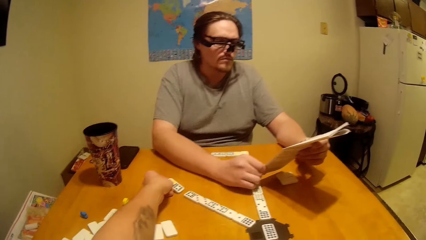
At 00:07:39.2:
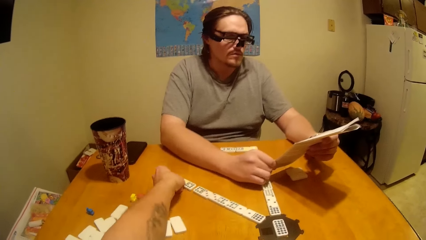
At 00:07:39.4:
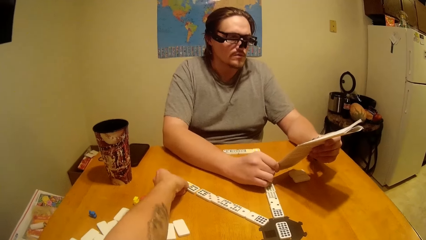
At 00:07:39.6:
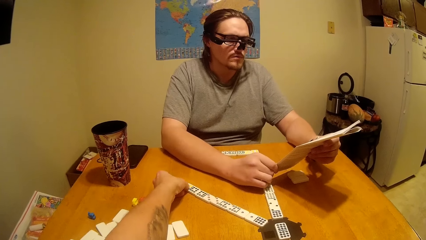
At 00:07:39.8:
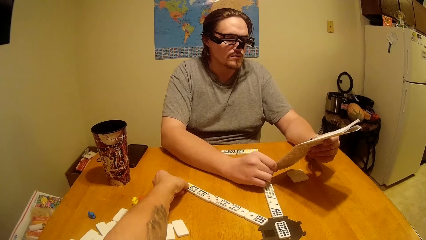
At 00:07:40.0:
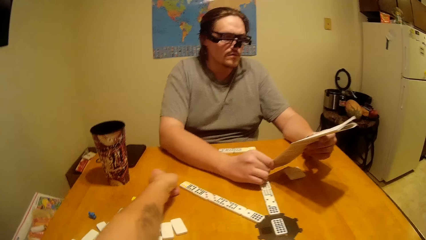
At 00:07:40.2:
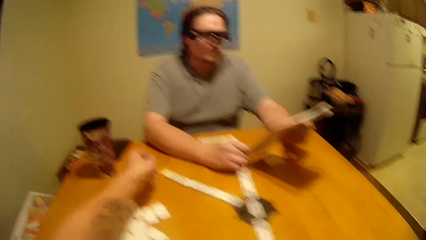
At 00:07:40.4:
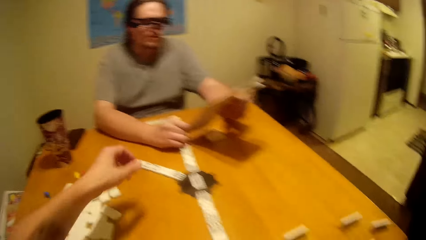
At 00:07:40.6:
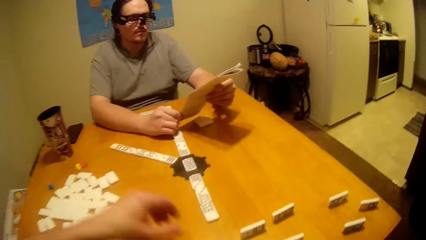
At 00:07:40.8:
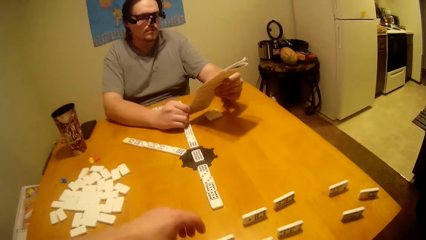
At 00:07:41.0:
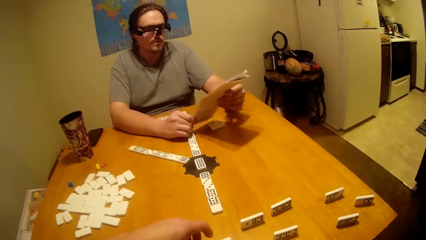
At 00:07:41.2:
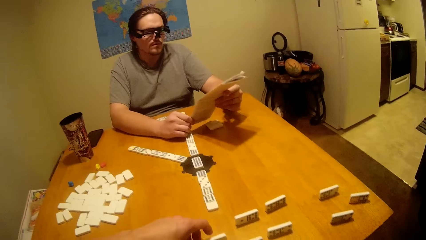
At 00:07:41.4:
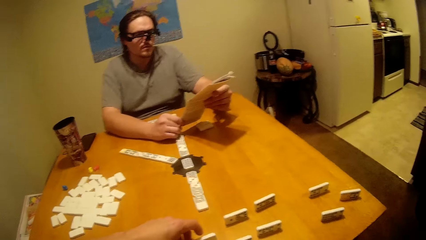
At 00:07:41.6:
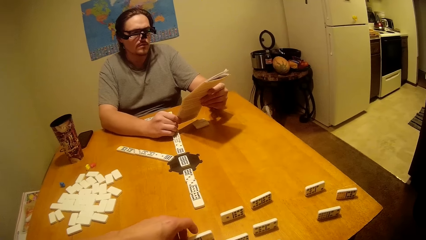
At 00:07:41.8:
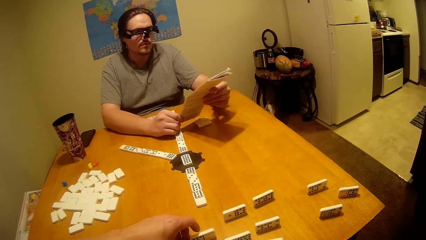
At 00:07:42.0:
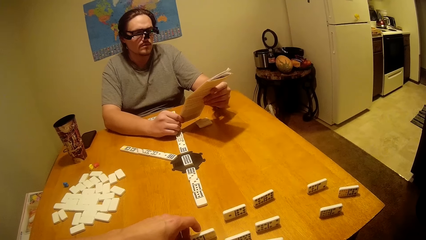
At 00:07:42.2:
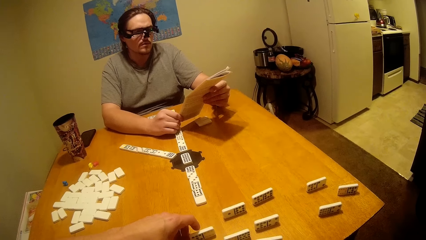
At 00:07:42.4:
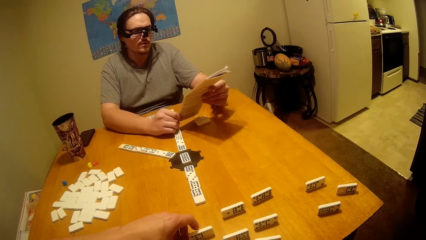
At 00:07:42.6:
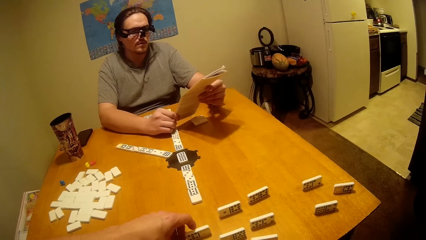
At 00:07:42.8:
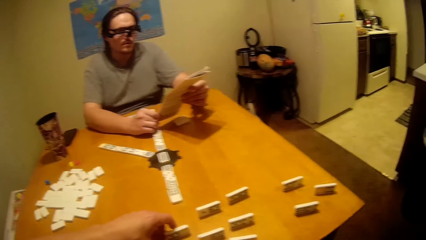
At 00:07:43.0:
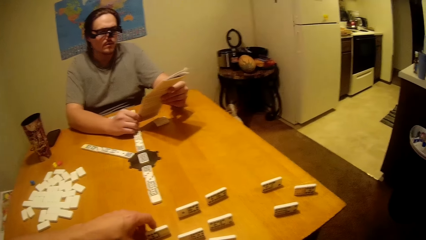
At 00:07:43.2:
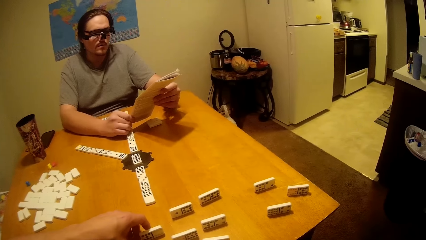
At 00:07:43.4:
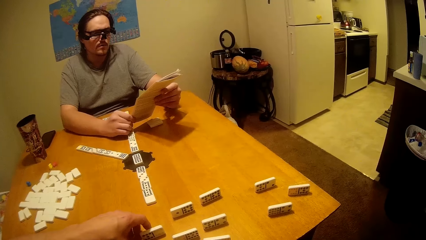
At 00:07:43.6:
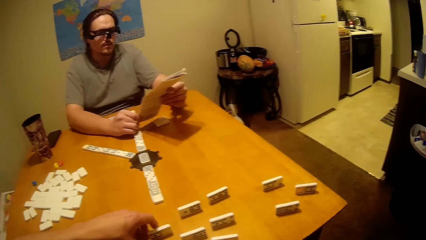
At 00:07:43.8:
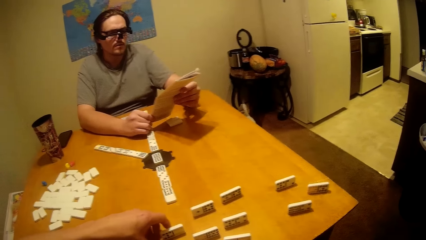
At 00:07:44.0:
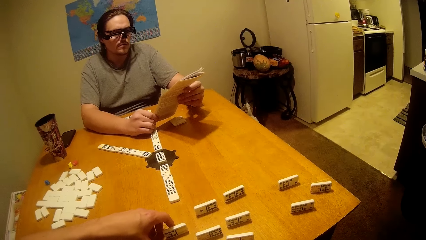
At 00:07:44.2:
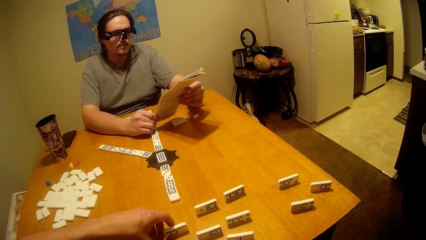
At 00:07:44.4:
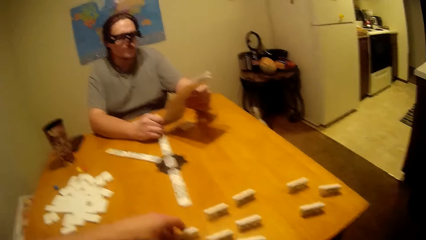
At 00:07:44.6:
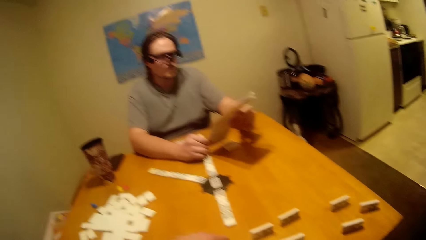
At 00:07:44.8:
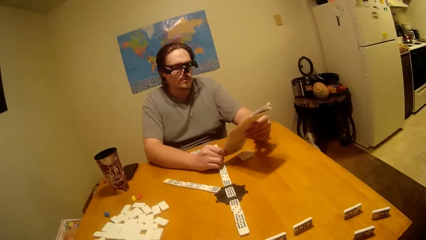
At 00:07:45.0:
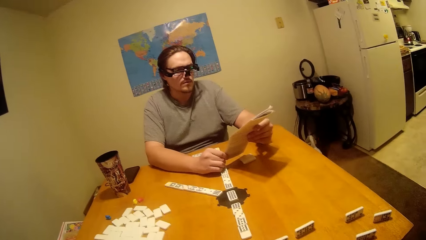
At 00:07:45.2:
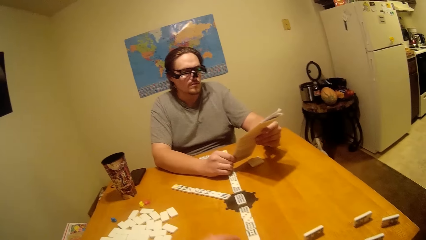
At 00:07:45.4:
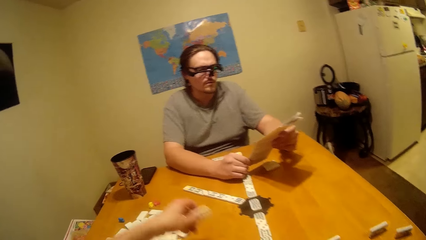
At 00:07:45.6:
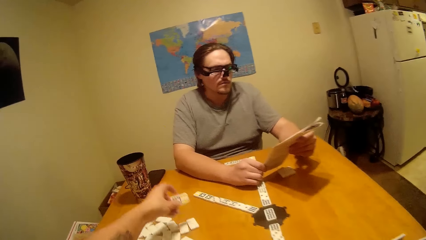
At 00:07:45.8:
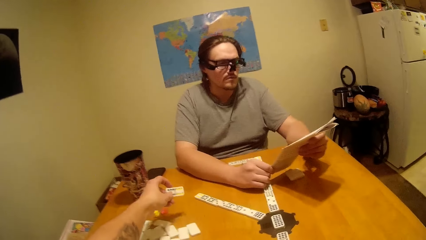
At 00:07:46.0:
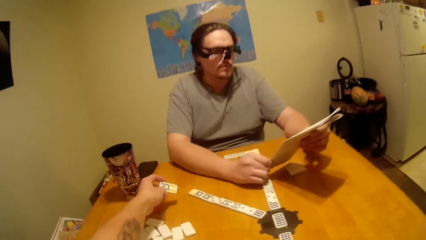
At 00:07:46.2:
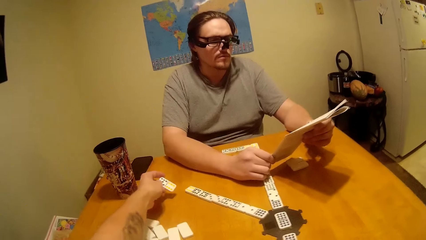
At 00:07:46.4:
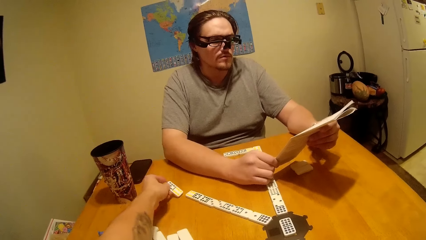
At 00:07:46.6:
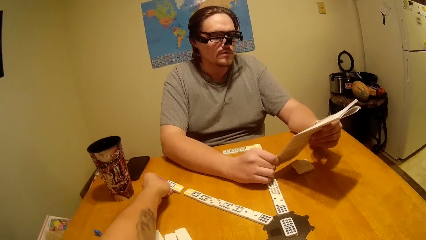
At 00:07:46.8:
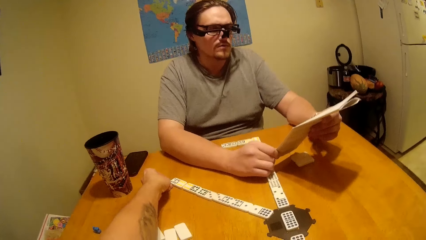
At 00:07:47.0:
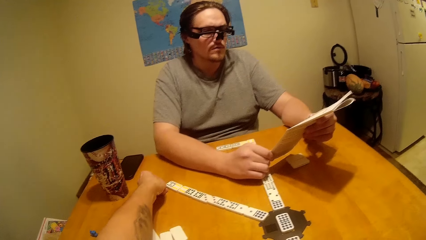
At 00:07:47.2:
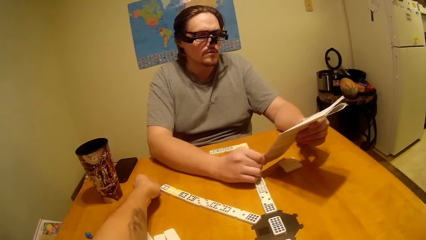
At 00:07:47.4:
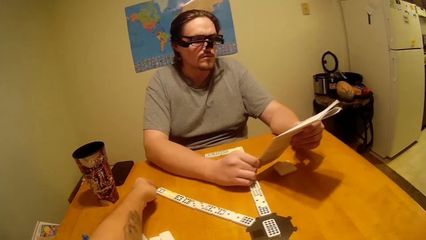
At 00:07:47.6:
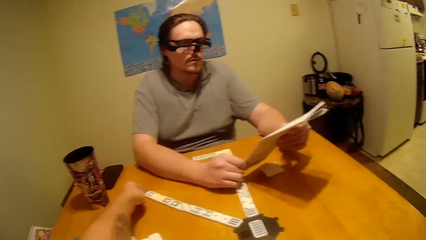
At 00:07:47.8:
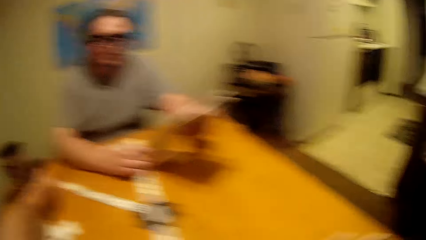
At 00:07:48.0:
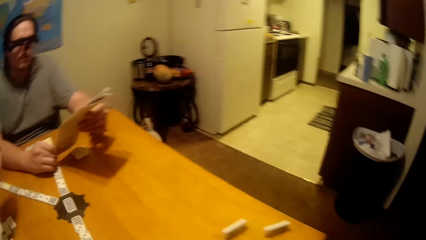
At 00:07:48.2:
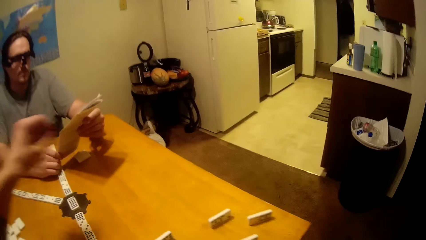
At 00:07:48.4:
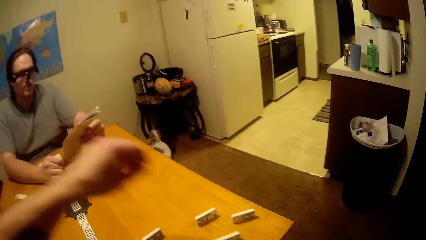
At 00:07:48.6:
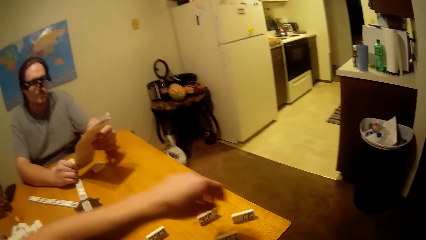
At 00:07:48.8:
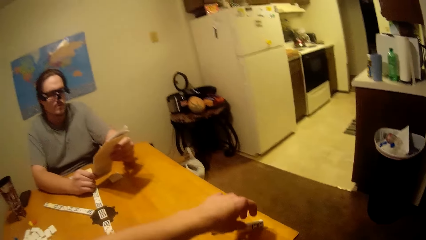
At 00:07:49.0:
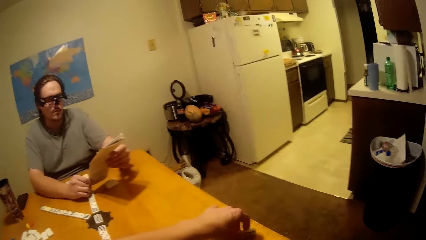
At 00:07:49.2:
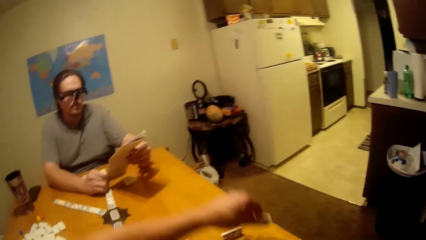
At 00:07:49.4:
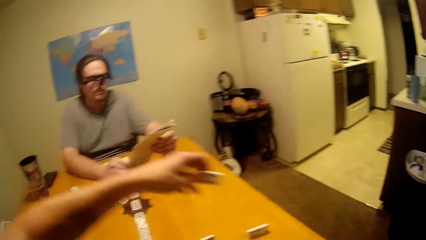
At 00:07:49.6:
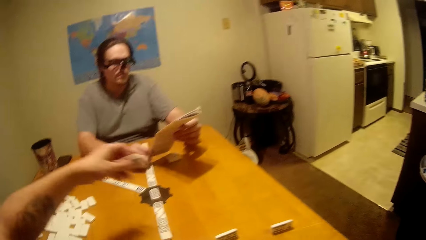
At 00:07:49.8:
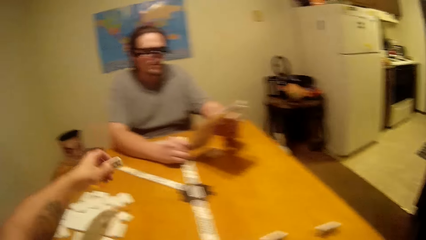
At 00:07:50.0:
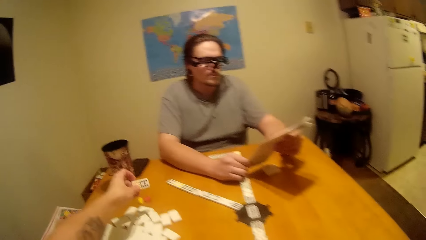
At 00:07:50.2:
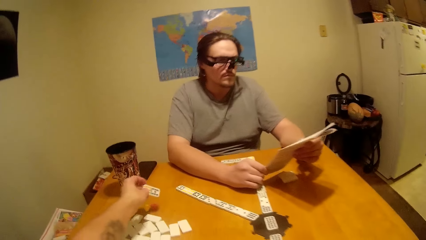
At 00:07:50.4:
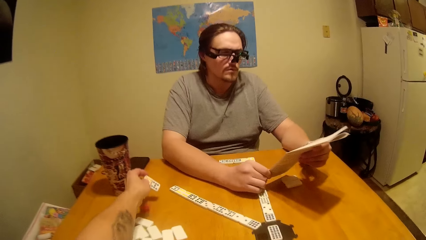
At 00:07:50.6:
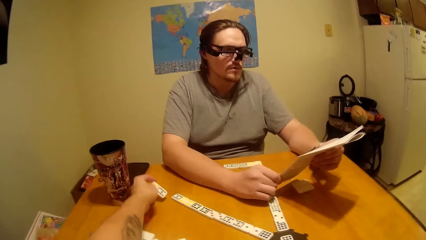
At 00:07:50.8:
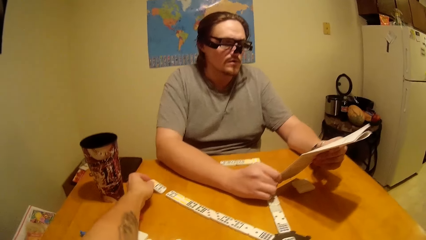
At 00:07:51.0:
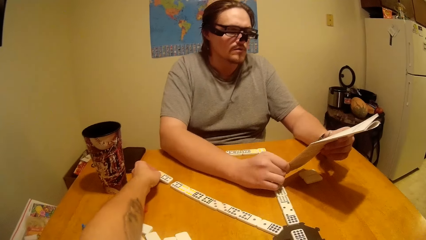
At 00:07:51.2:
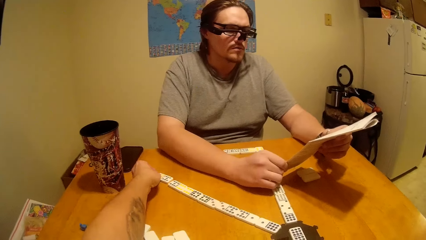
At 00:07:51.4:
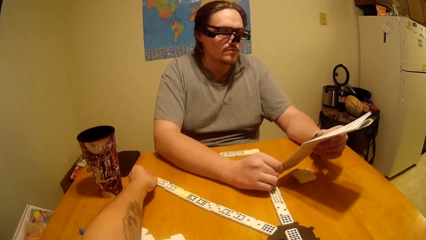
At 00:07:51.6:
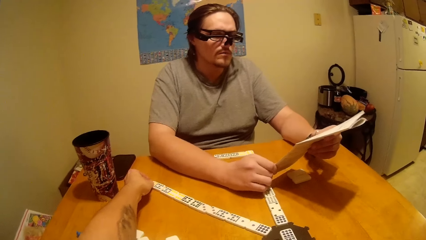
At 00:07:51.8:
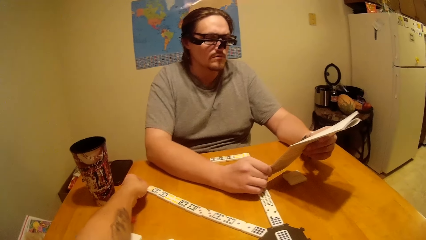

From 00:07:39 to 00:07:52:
The camera wearer plays the dominoes. They place a dice in order. A person reads through the manual. The camera wearer places the dice in order.

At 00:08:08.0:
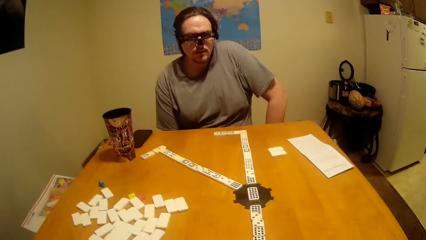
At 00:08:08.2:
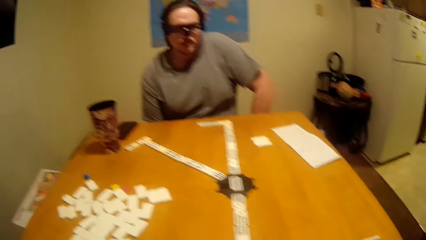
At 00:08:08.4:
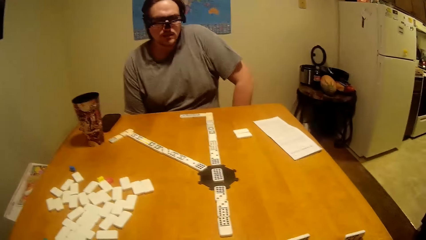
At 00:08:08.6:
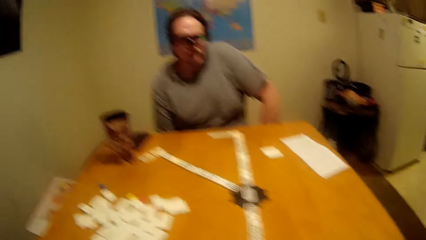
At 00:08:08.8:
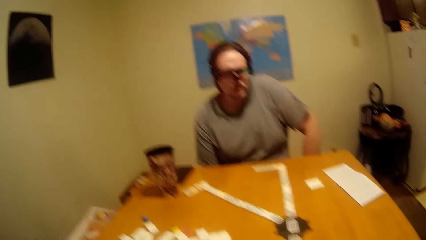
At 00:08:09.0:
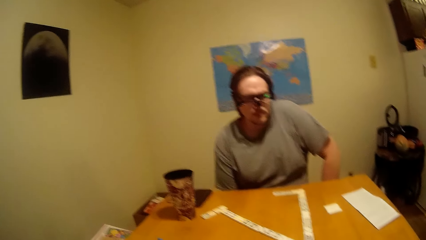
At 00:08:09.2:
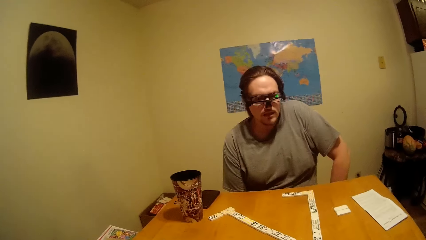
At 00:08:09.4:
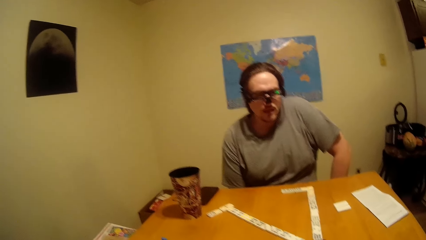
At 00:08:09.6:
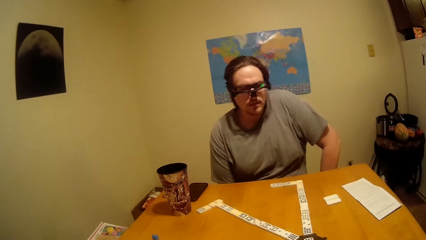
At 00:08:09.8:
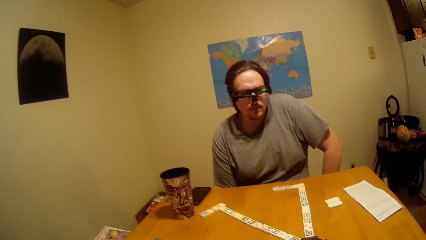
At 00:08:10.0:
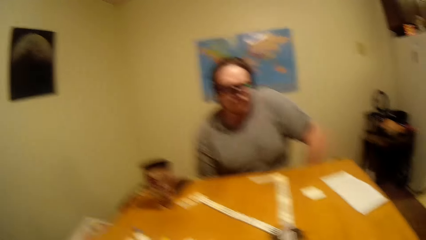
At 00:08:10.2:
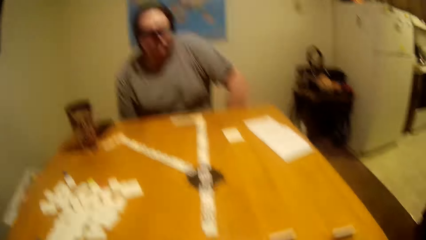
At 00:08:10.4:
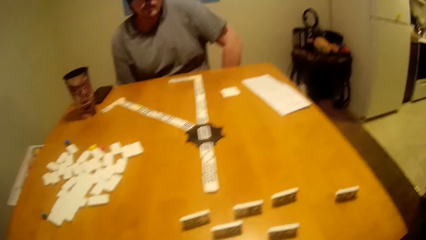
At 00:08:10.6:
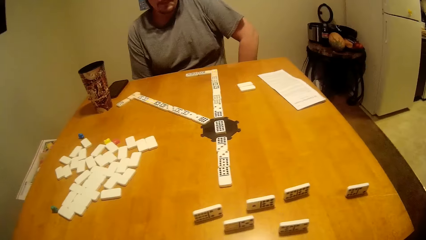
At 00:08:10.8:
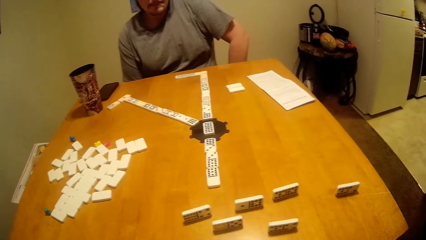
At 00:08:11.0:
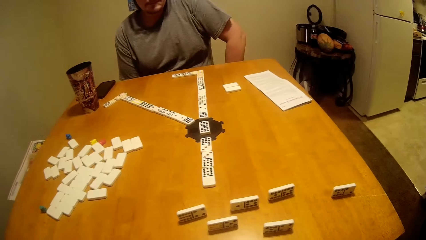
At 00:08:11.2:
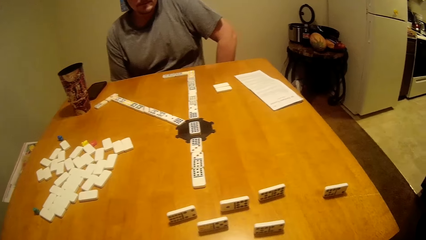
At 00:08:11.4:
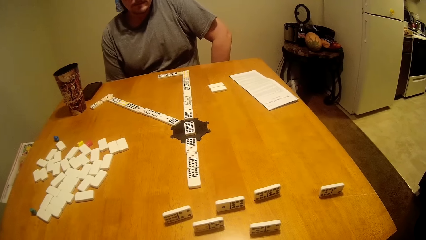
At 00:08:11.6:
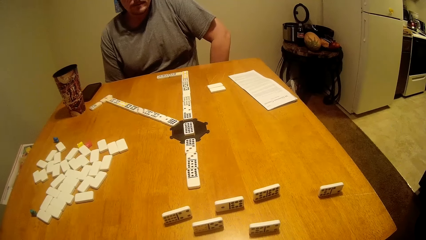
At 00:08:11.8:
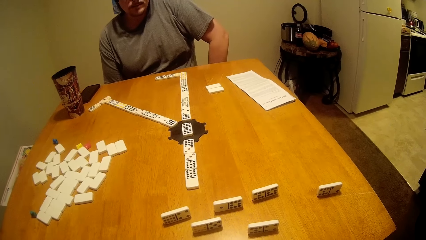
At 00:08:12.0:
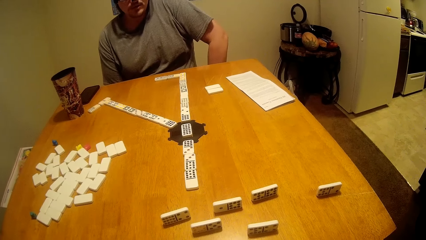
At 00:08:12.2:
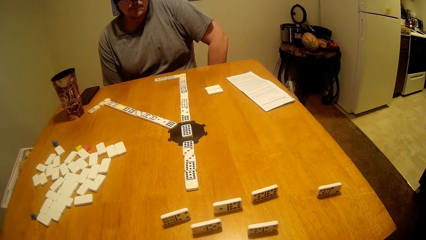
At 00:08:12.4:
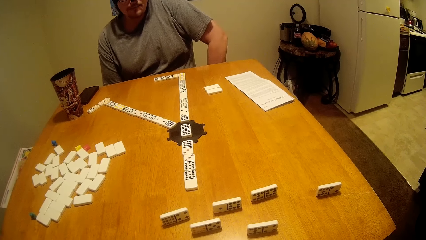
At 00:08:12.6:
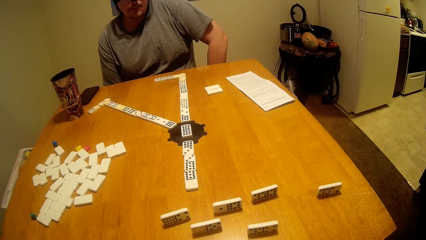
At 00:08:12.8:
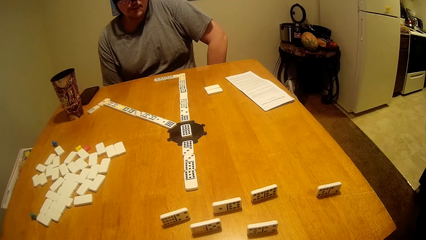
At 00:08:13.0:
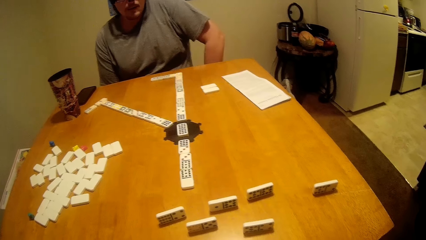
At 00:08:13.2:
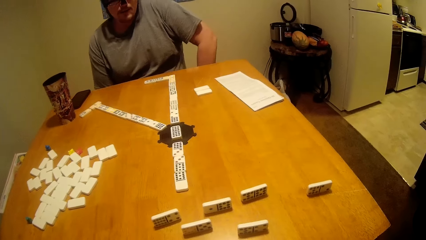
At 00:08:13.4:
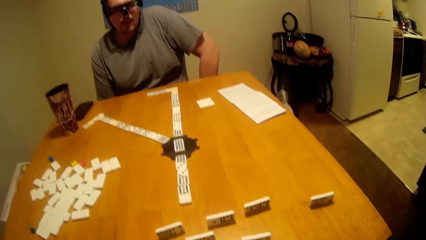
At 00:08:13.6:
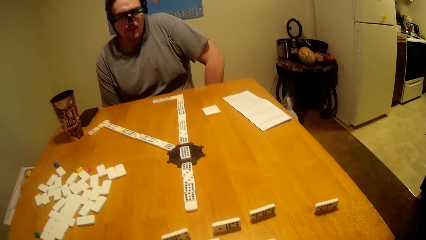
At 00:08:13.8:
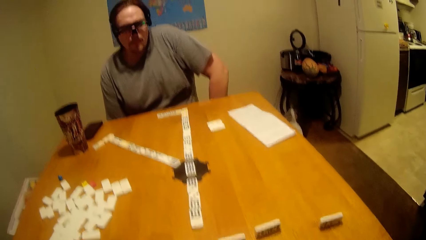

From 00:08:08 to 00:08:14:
The camera wearer talks to a person.
